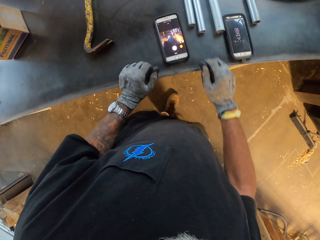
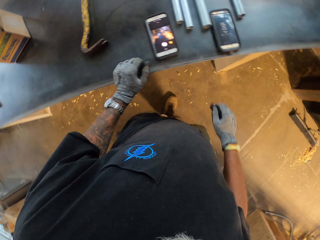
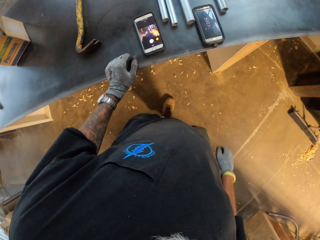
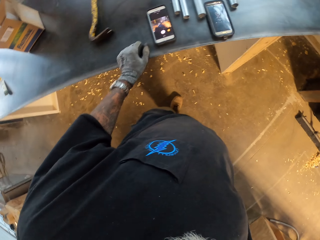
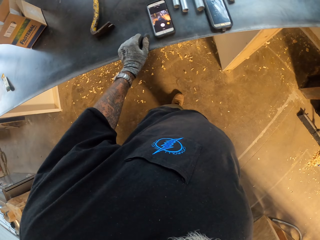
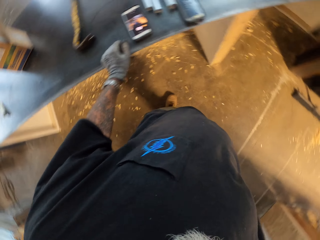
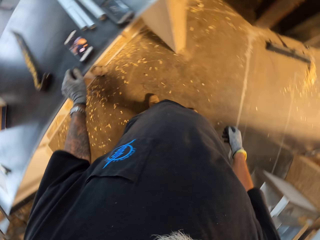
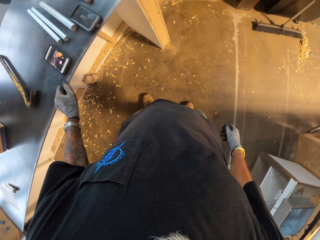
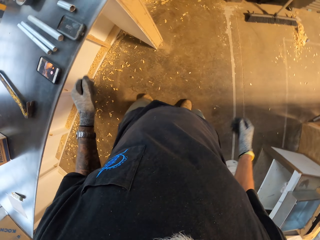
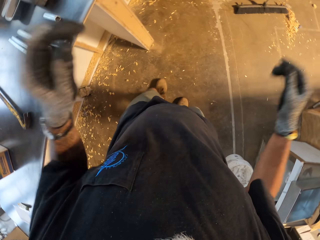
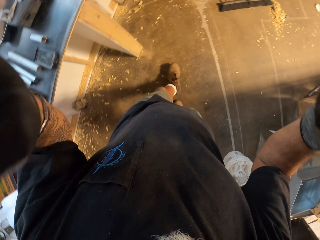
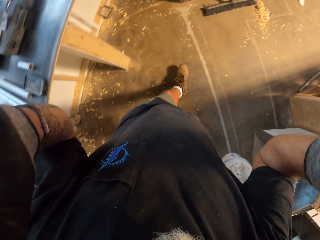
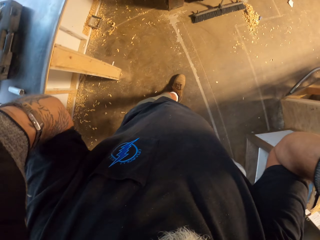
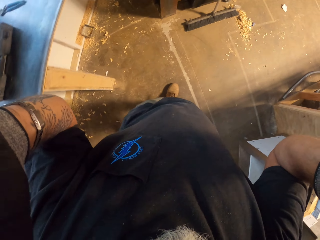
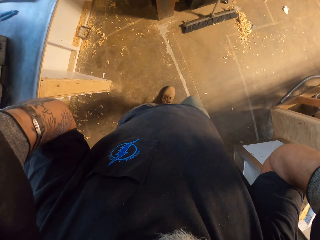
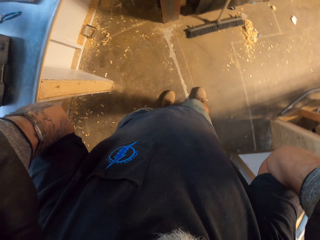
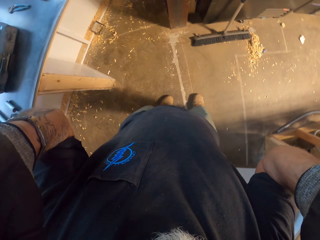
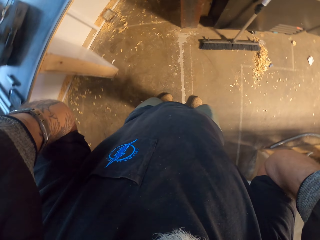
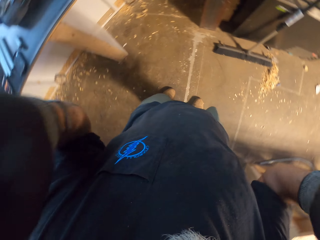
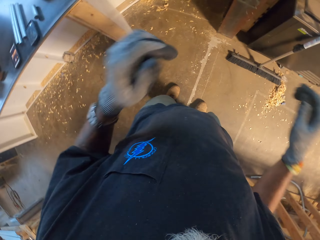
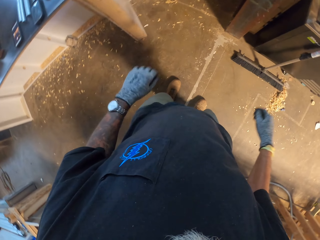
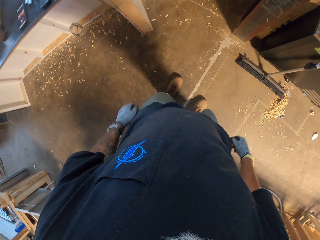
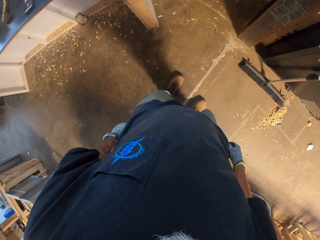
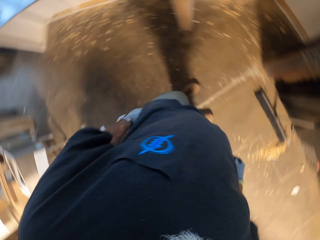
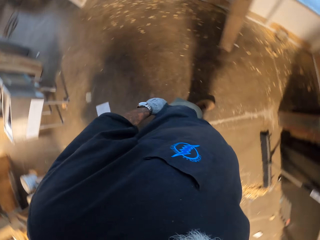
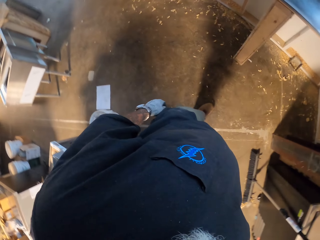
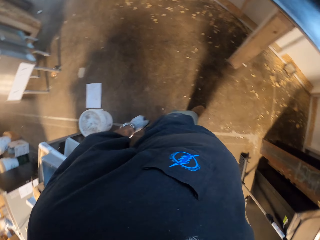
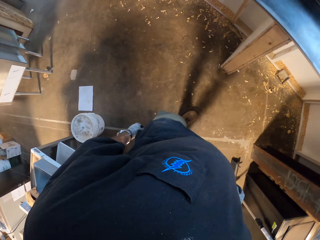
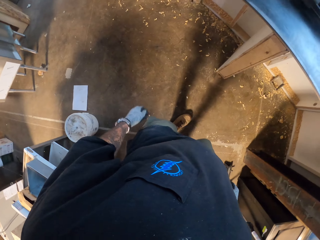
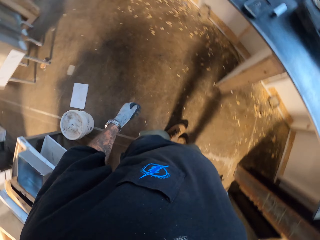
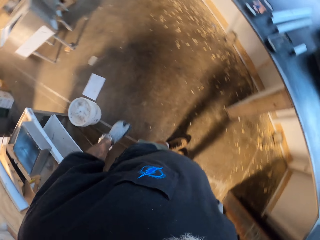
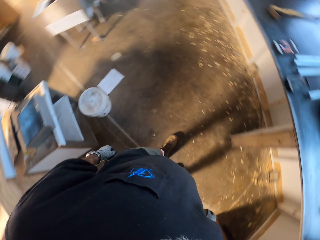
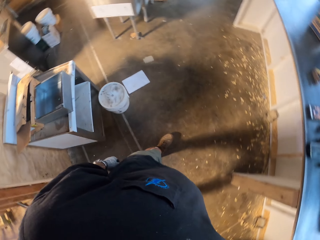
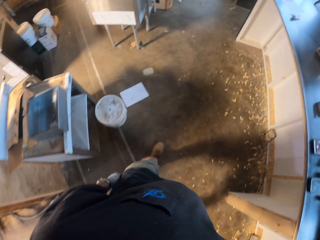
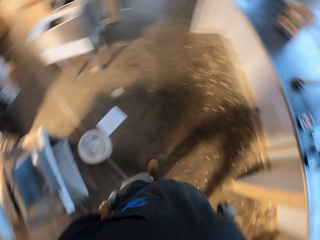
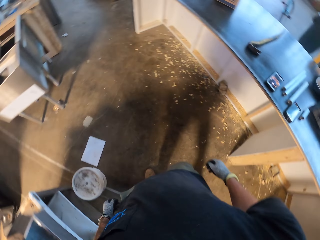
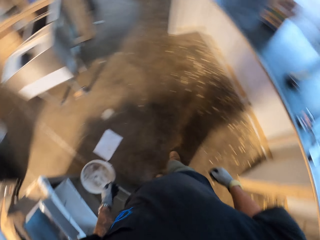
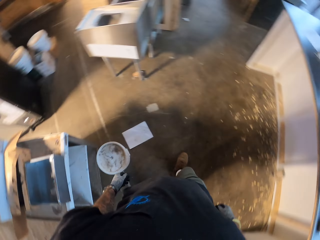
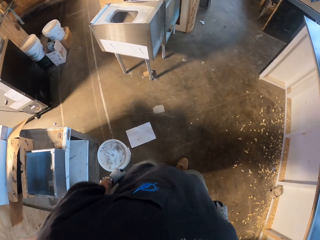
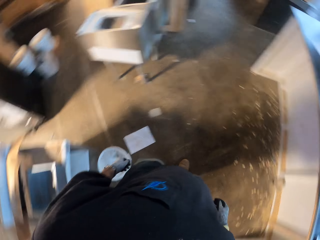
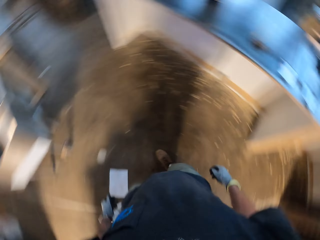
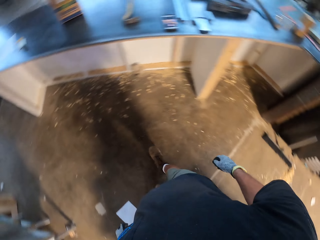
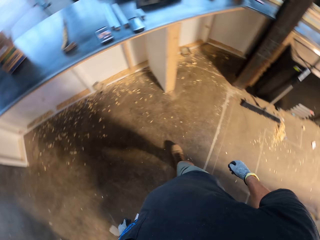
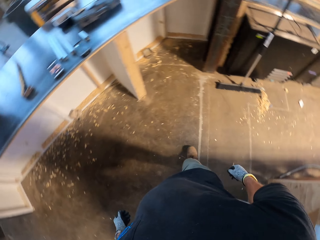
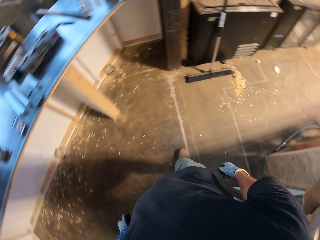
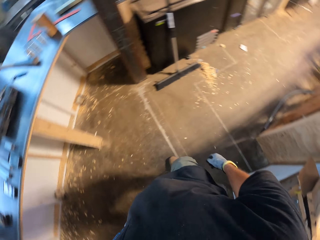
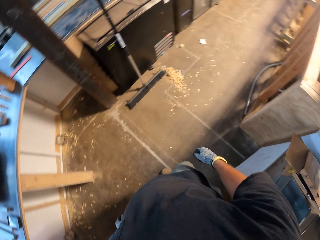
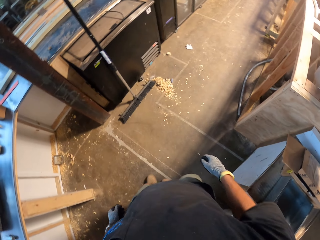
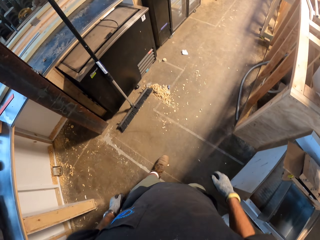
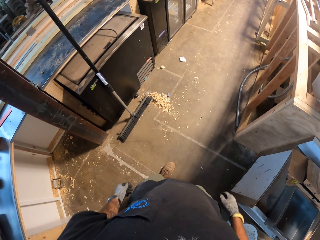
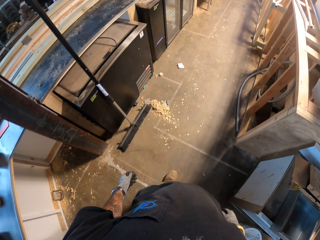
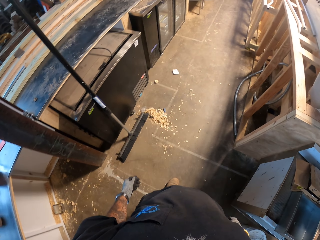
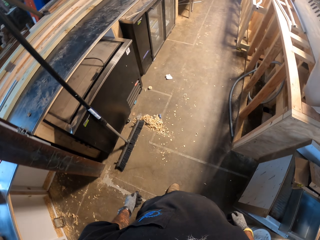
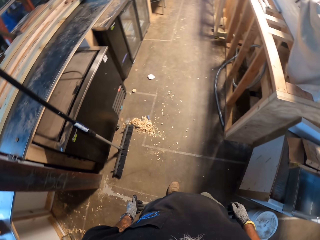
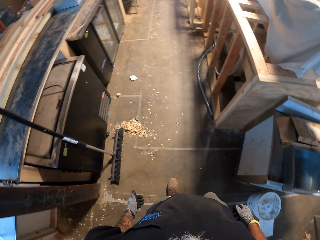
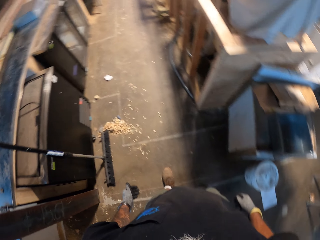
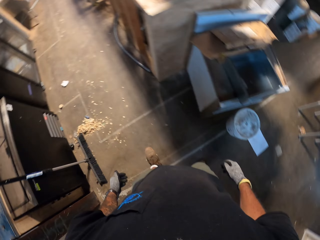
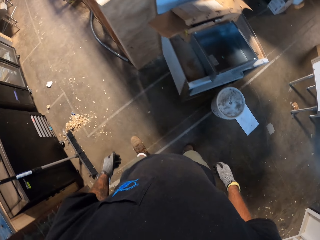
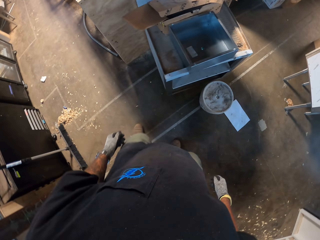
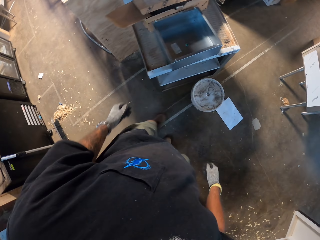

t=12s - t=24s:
The camera wearer fixes the camera on his head. He looks around the workshop. He walks around the workshop.

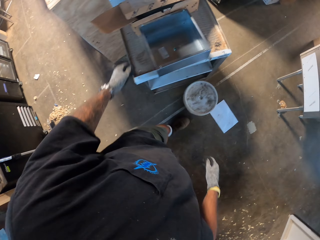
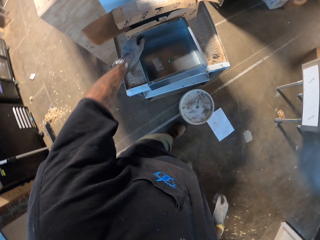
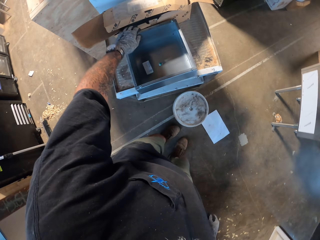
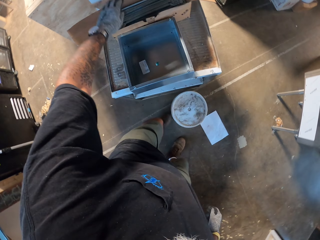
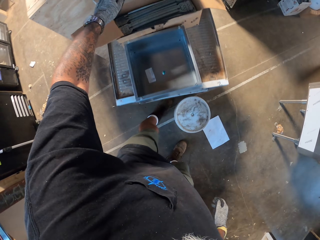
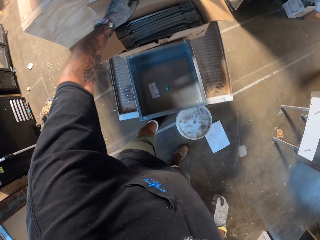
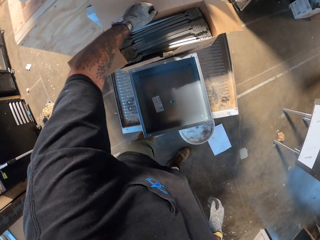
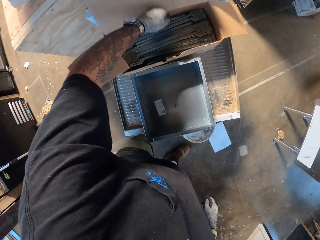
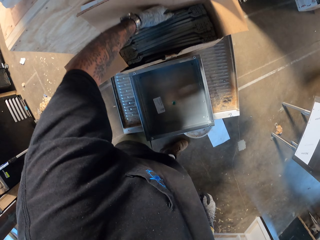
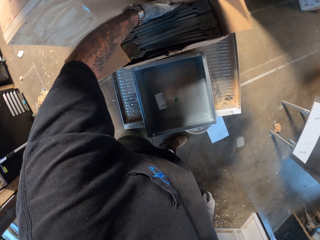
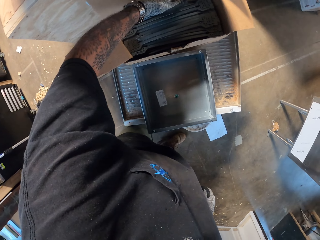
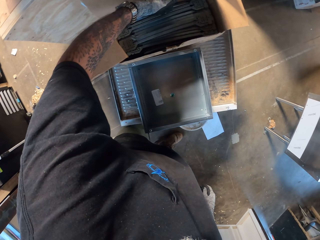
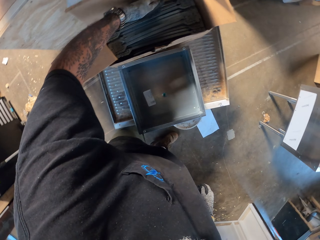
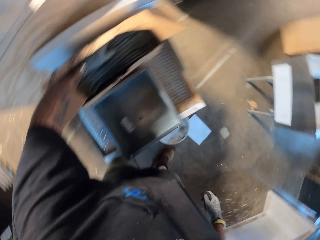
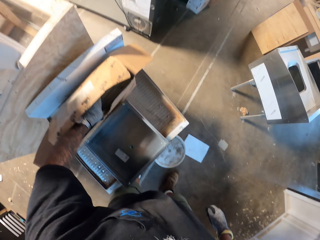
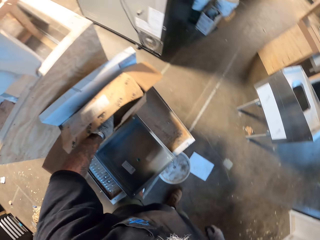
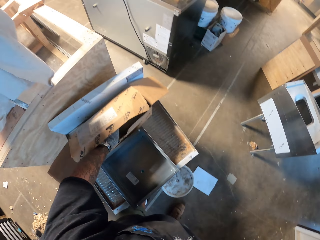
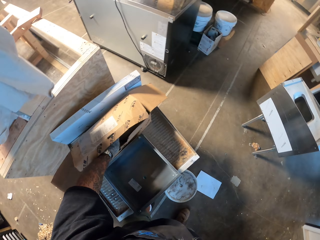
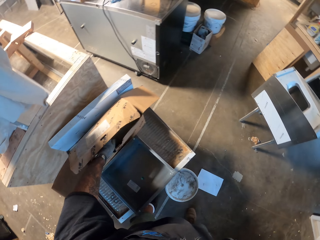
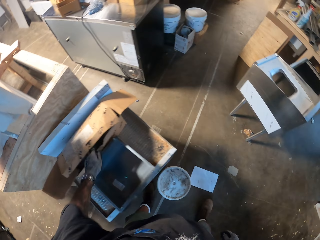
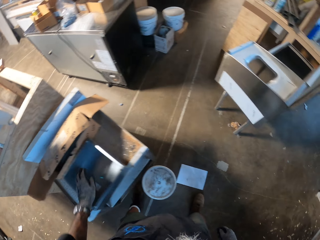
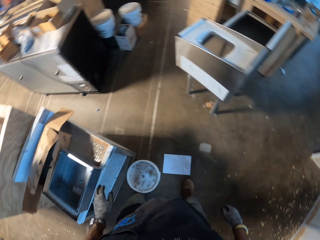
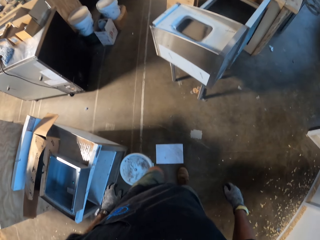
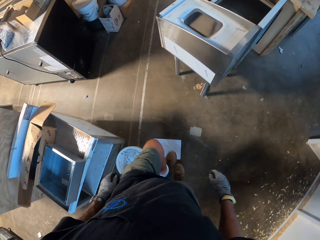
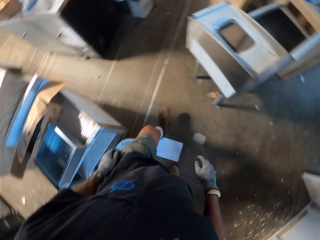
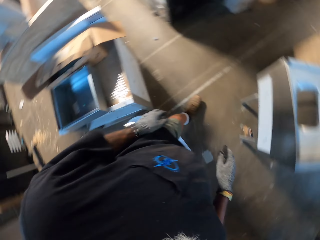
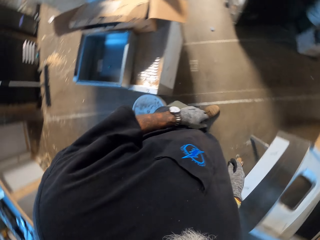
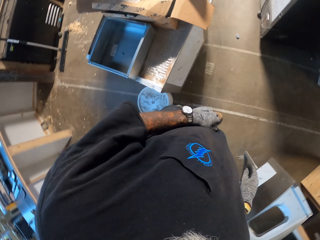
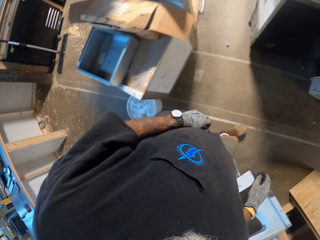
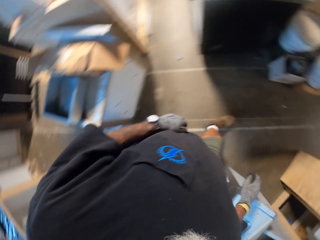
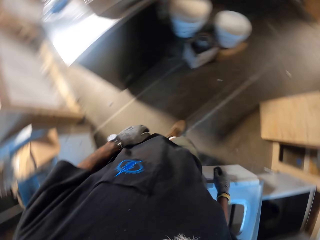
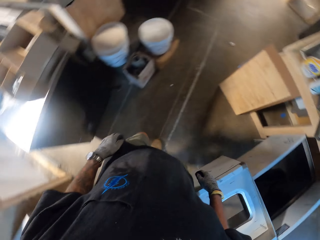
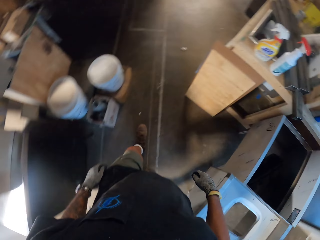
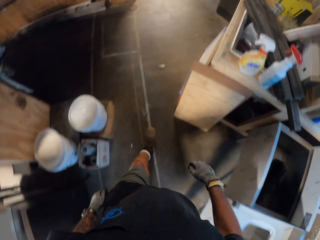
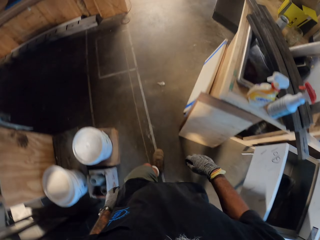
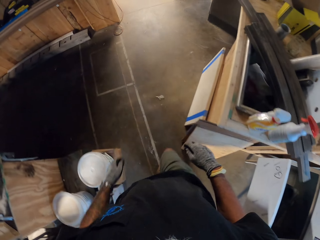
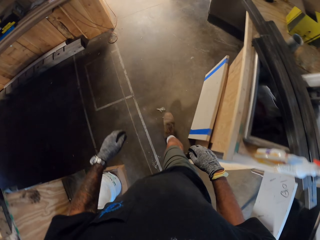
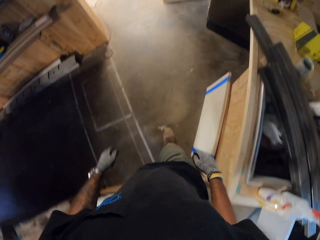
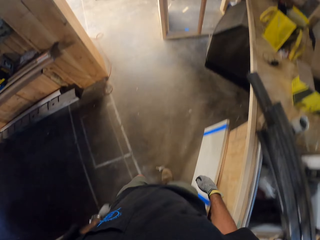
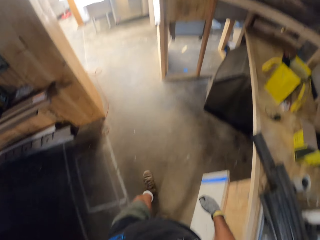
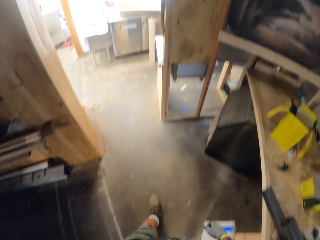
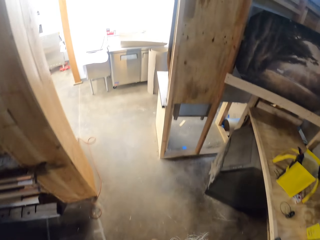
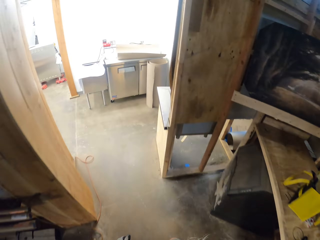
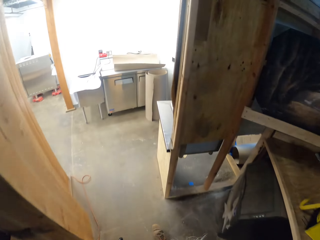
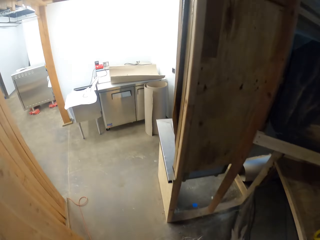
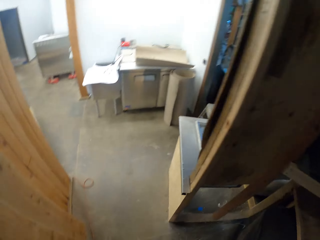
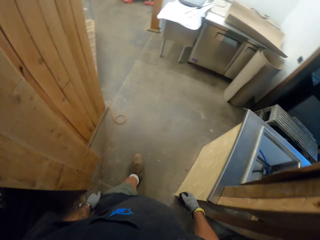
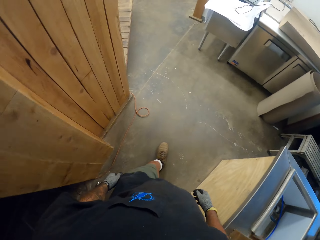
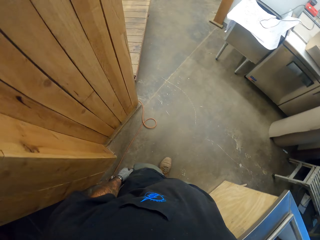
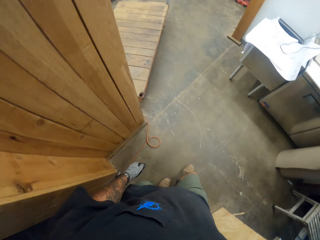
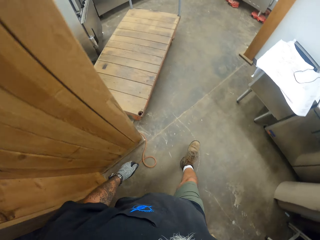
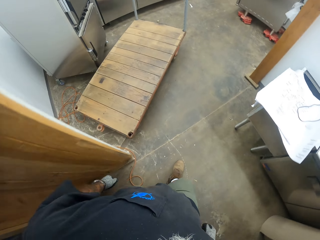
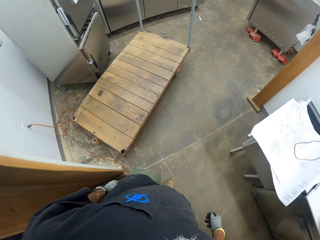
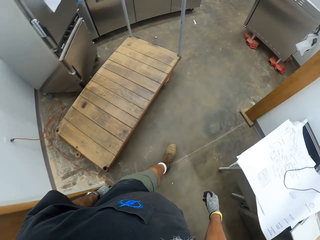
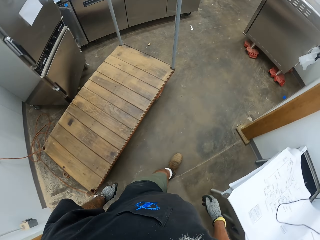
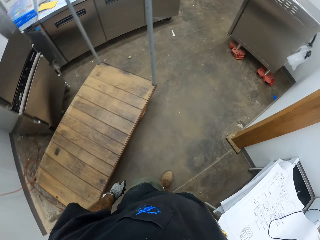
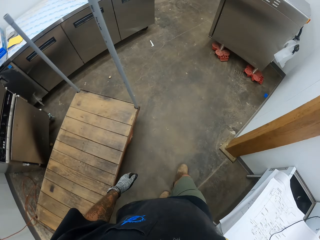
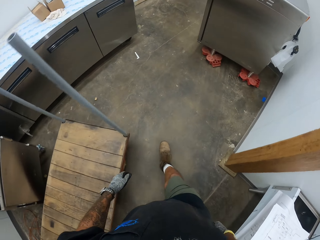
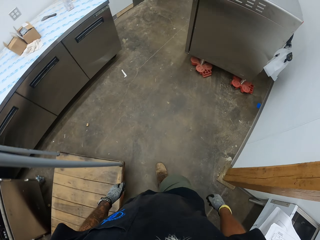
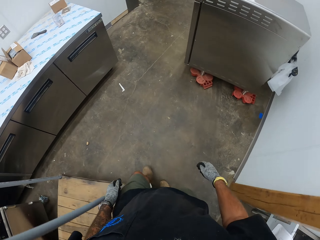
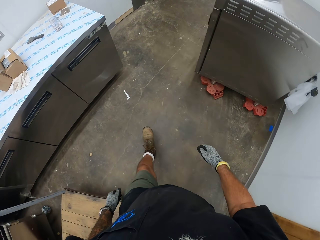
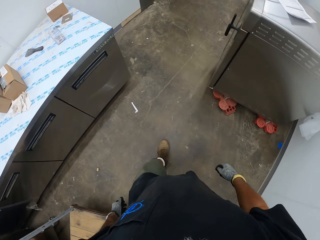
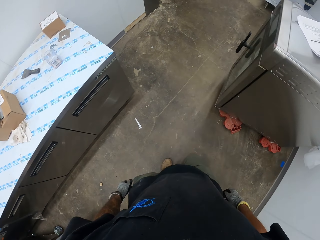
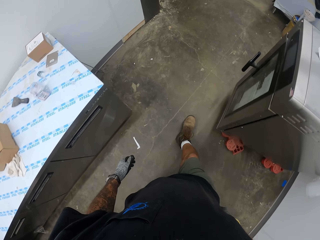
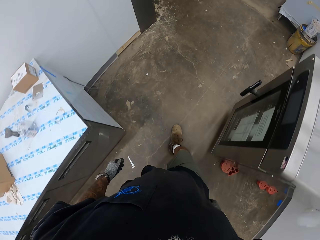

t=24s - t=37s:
The camera wearer opens a box. They pick something in the box. They close the box. They walk around the house. They walk around the room.
